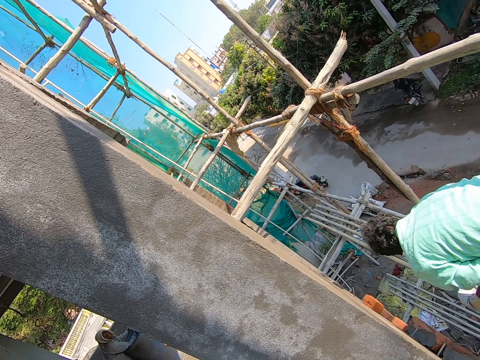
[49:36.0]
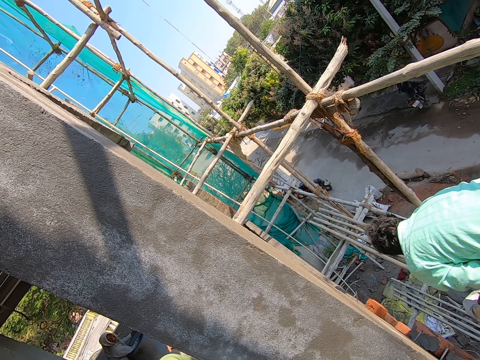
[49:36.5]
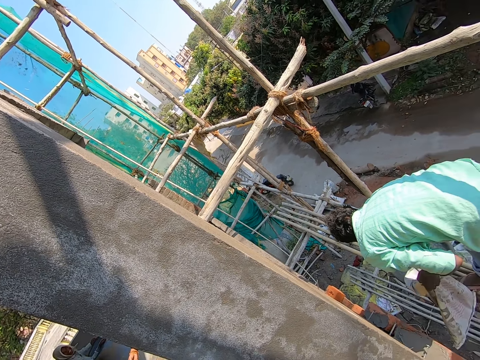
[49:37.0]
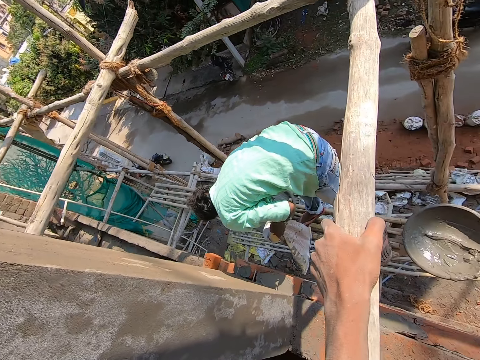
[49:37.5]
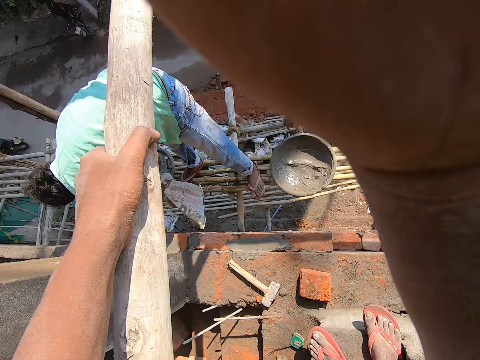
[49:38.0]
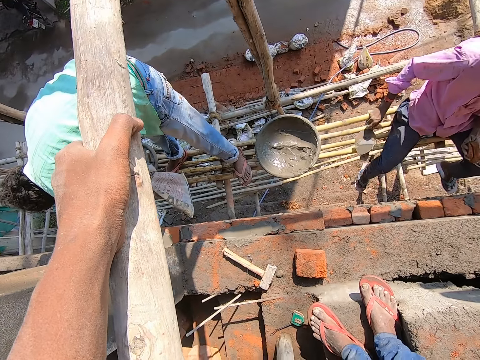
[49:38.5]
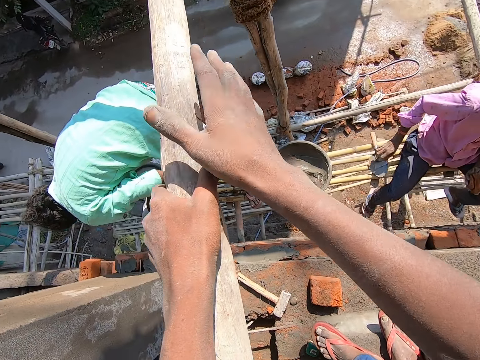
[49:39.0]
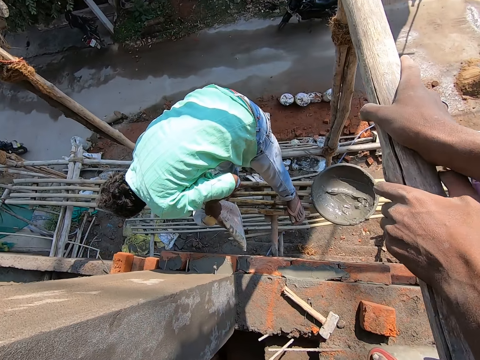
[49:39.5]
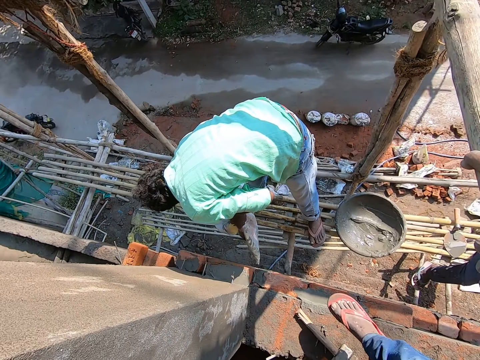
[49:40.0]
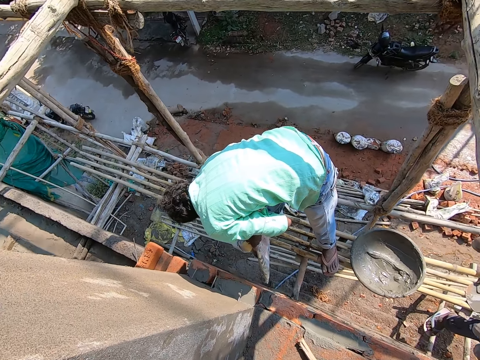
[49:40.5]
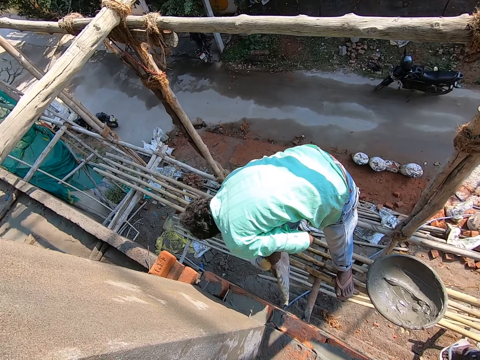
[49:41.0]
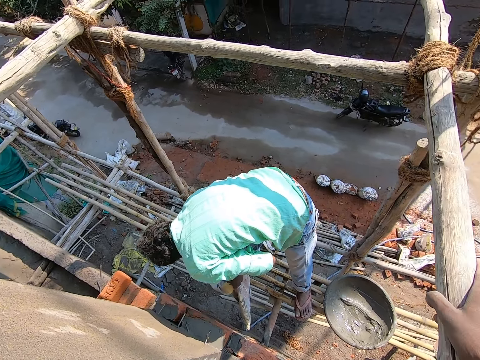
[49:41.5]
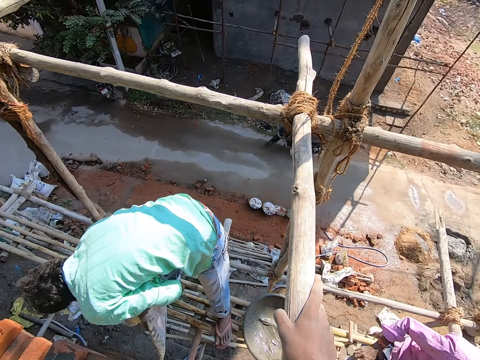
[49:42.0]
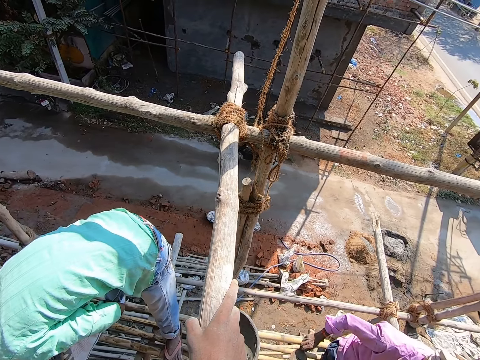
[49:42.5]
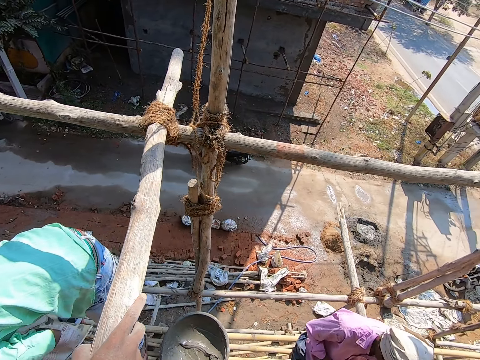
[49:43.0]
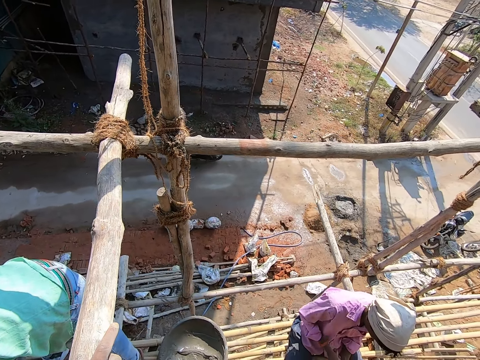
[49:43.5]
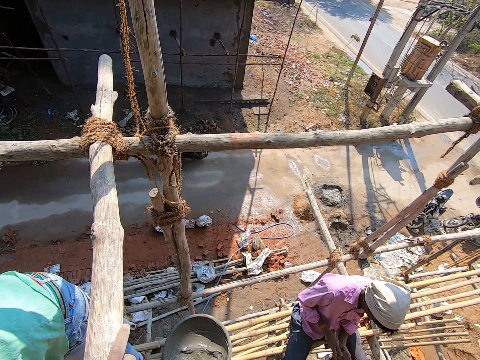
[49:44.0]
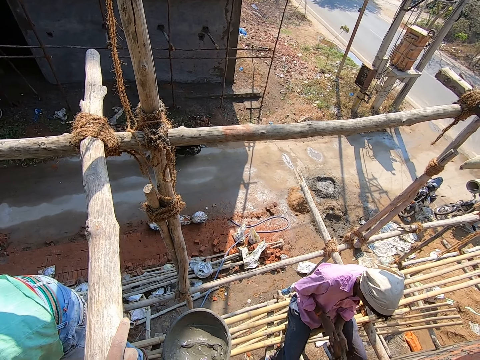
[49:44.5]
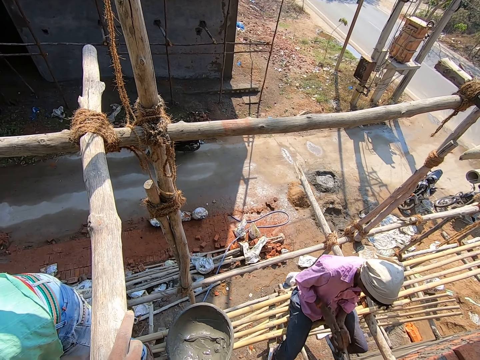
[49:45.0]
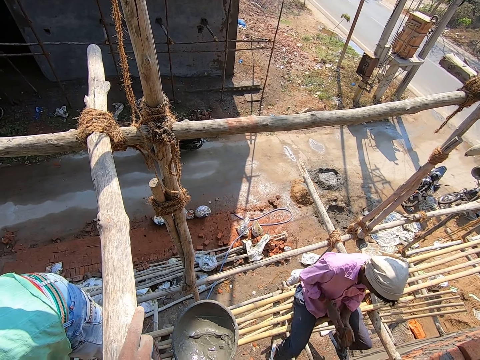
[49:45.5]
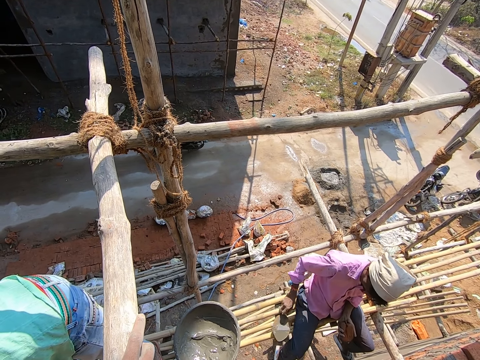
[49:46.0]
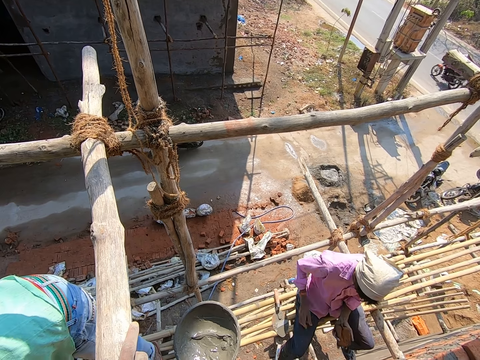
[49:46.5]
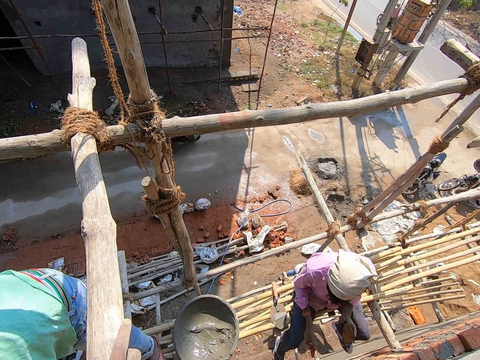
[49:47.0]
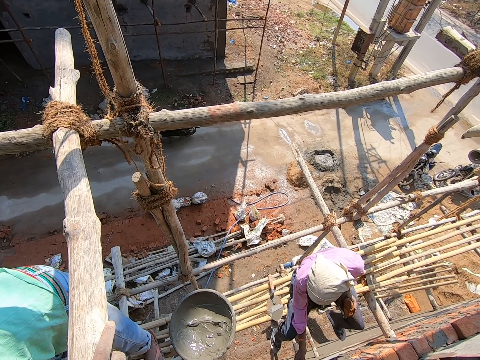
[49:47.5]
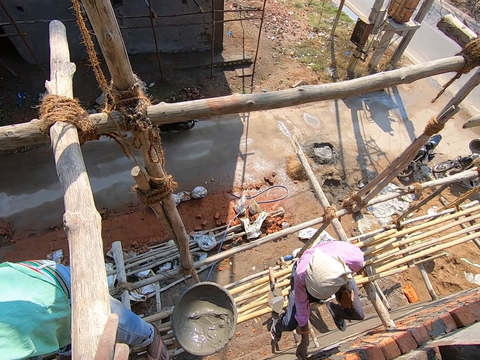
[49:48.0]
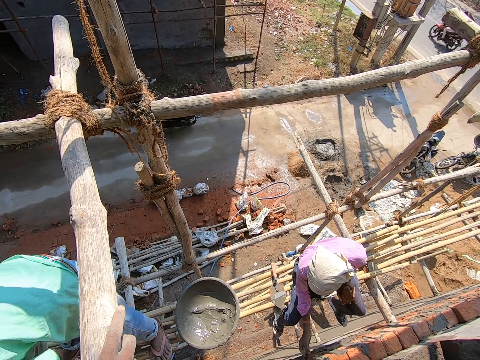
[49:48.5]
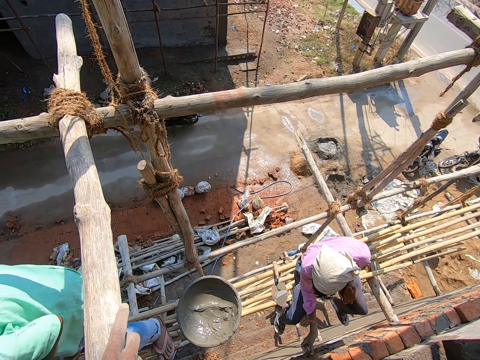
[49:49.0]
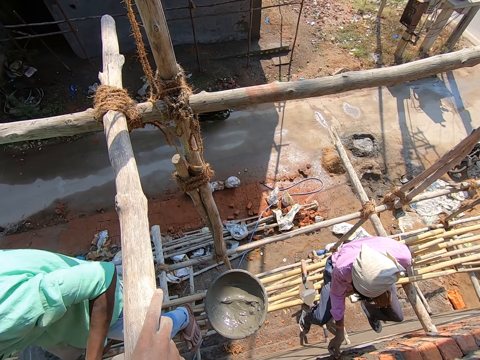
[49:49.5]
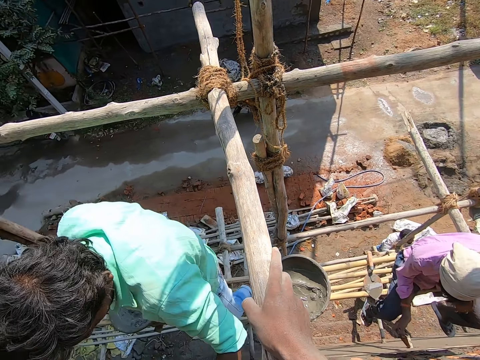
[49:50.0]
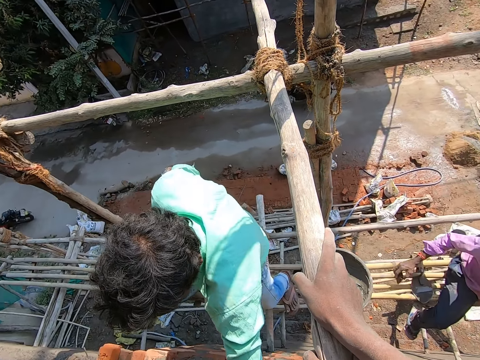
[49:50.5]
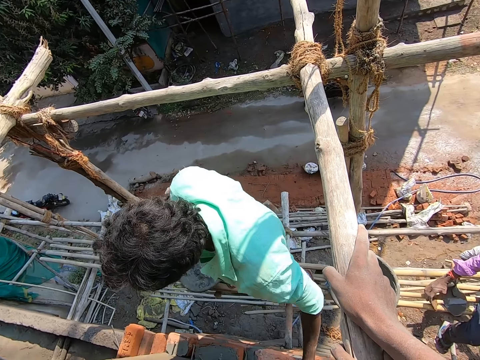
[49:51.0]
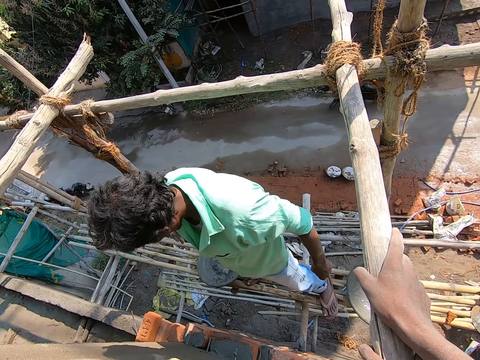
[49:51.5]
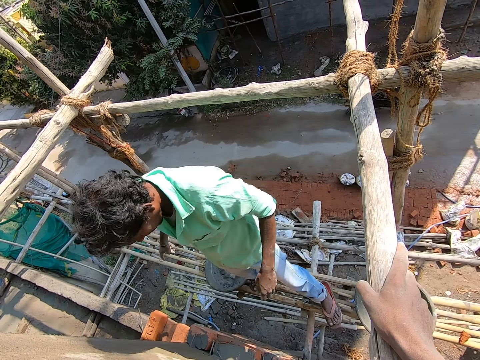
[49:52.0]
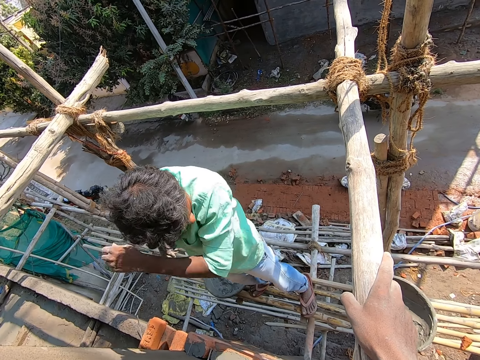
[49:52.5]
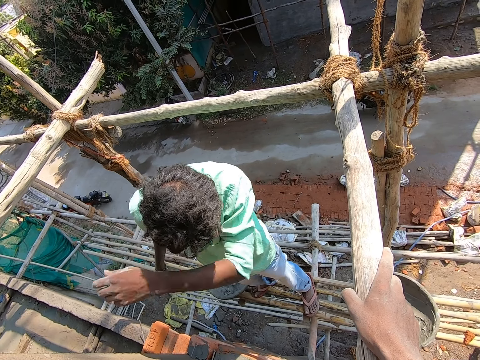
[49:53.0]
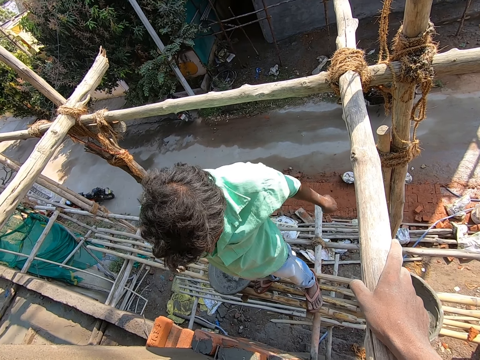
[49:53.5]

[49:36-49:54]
The man chips a brick with the trowel in his right hand. Another man drops the trowel on a bamboo stick with his right hand and picks a piece of brick from his left hand with his right hand. The other man puts the piece of brick in a wall with his right hand, removes the piece of brick from the wall with his right hand and drops the piece of brick on the bamboo stick with his right hand.

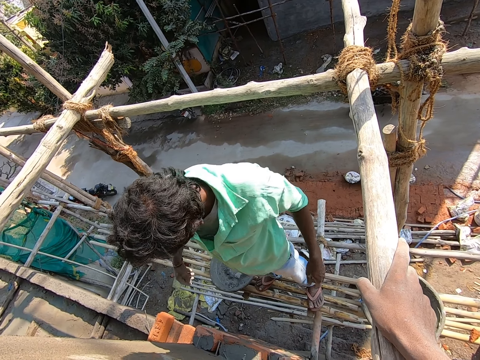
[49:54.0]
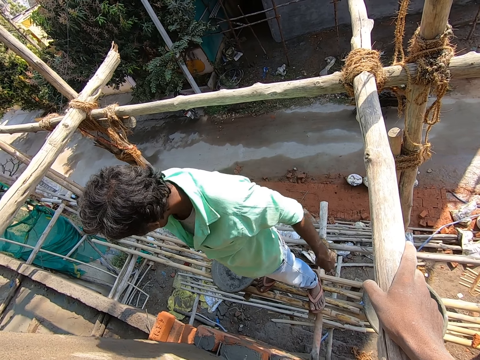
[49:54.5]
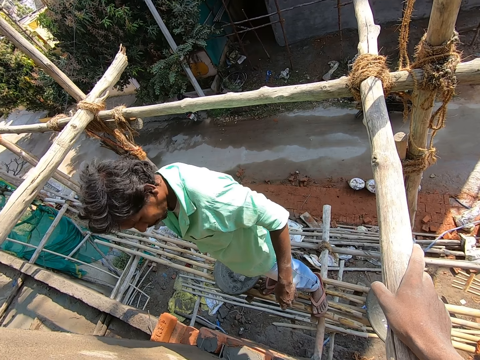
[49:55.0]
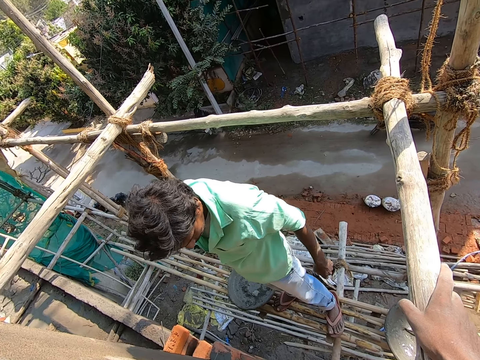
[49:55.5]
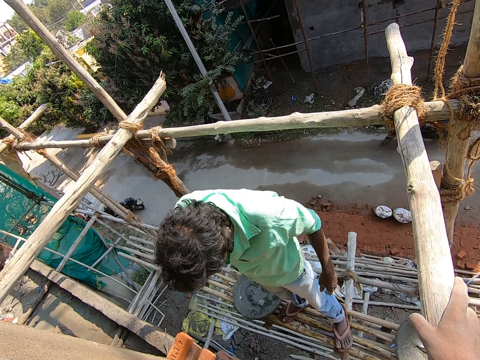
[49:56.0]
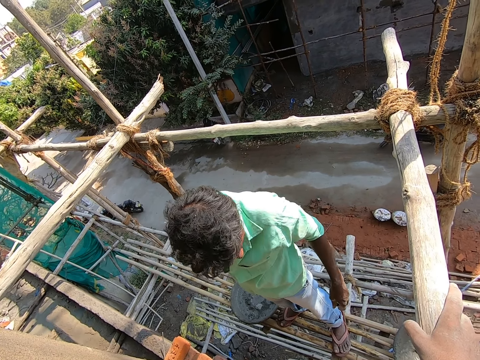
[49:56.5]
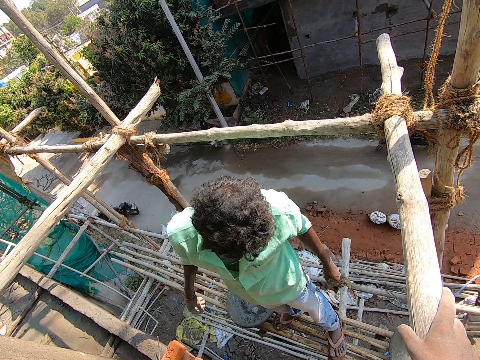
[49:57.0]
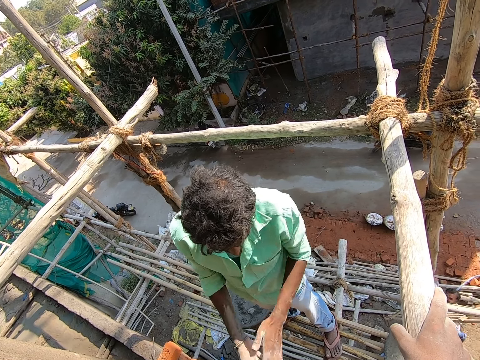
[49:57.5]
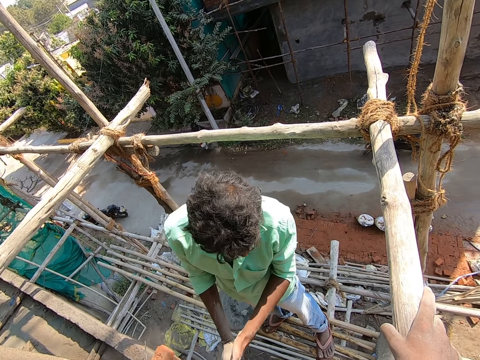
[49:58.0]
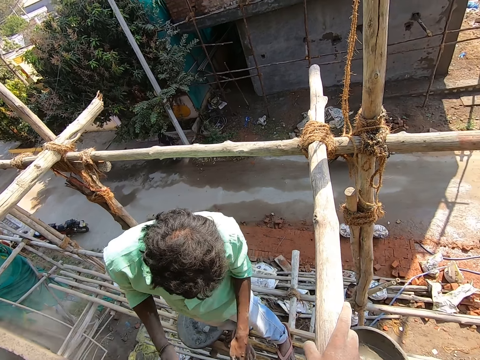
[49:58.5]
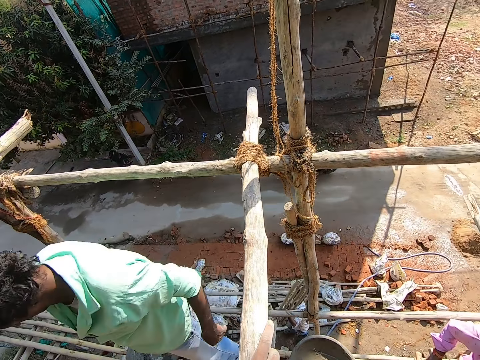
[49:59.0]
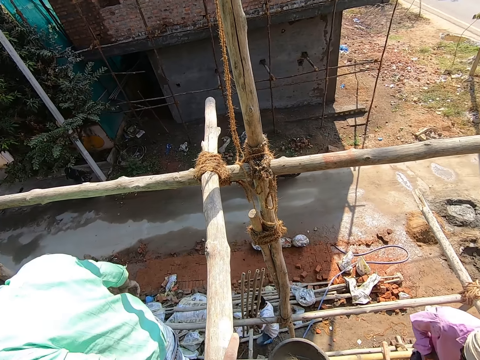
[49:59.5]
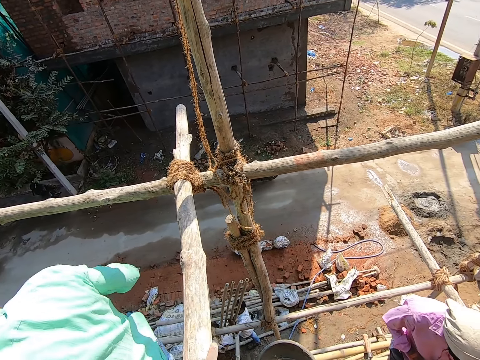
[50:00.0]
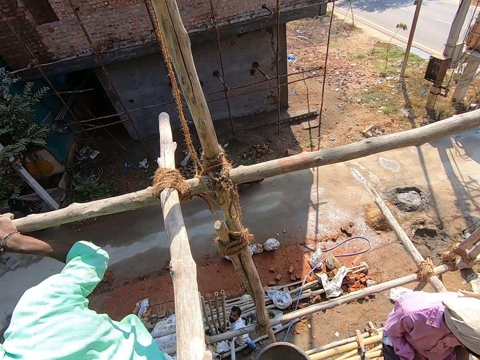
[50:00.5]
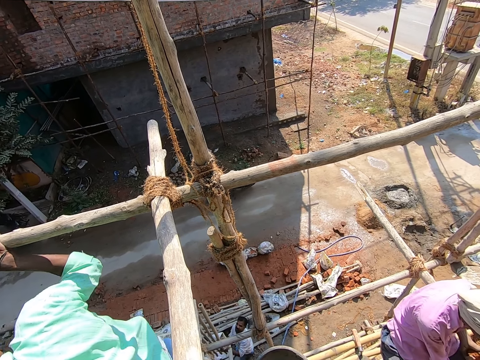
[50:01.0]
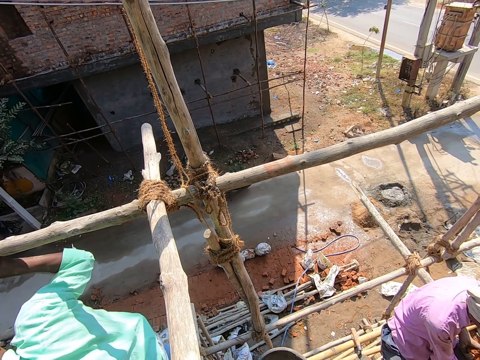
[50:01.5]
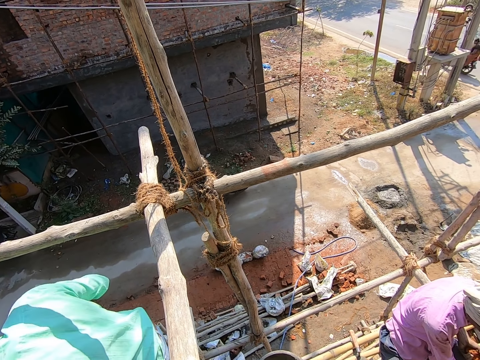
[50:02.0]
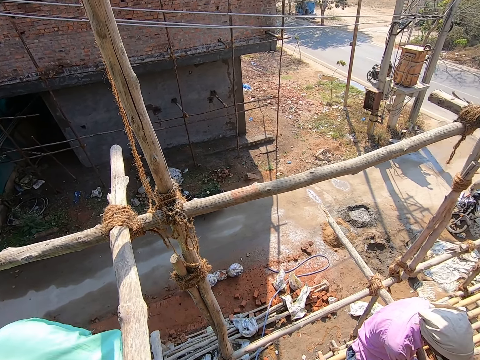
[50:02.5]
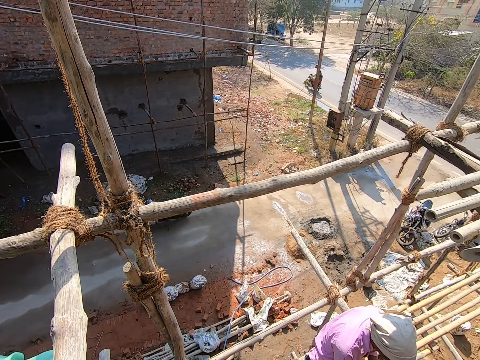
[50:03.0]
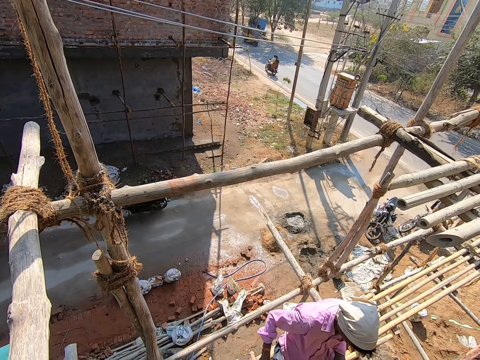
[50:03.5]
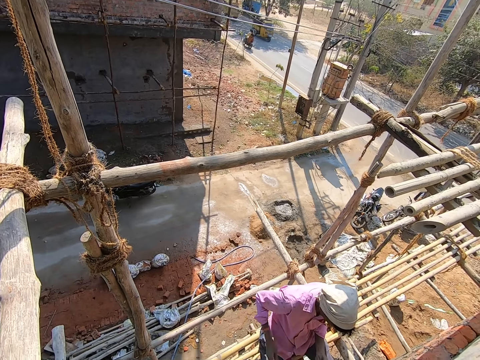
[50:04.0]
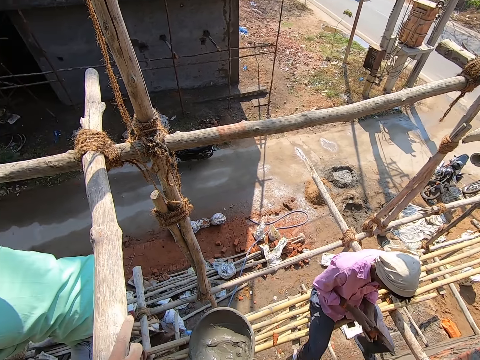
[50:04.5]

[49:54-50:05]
The man holds a stick with his right hand. Another man picks the trowel from the bamboo stick with his right hand. The other man hits the trowel on the brick with his right hand.
